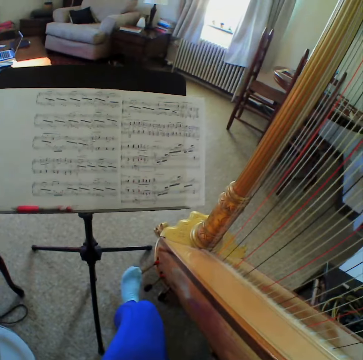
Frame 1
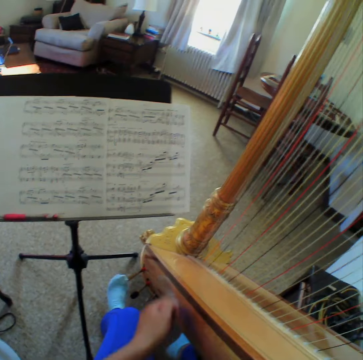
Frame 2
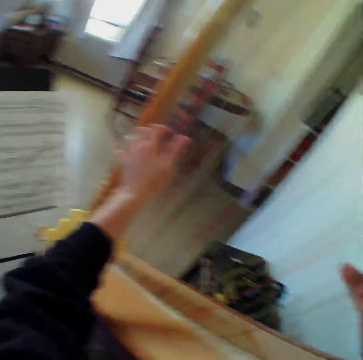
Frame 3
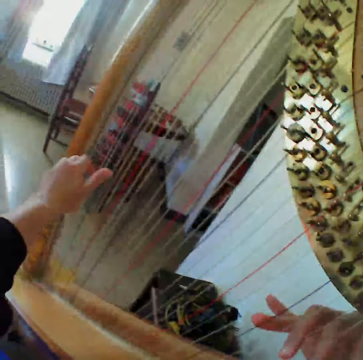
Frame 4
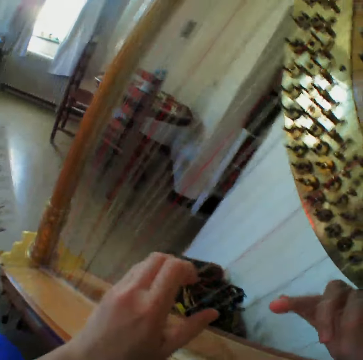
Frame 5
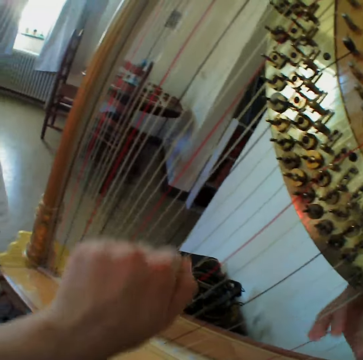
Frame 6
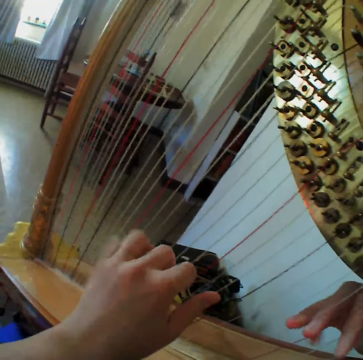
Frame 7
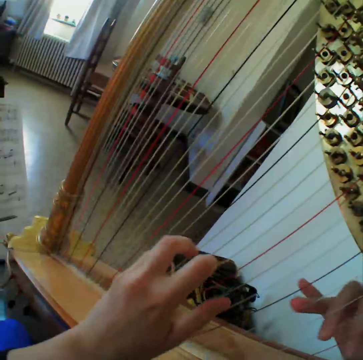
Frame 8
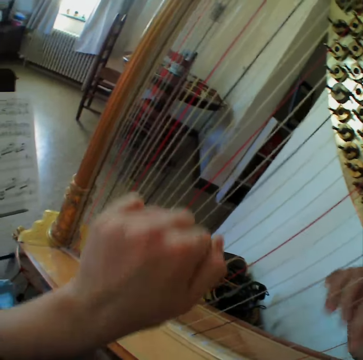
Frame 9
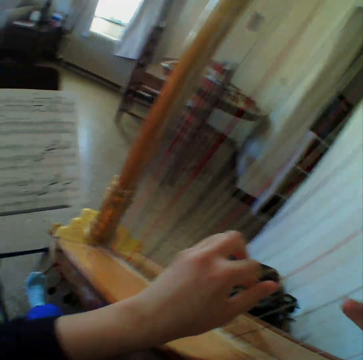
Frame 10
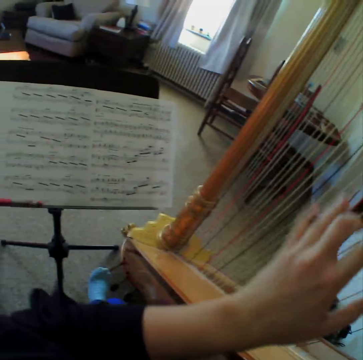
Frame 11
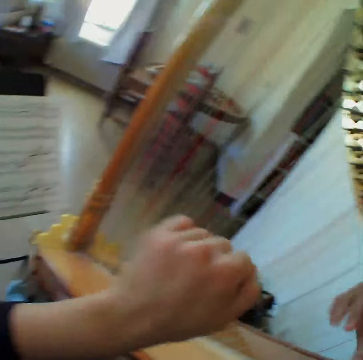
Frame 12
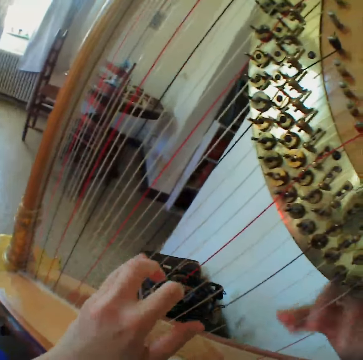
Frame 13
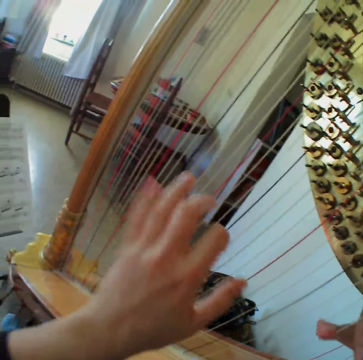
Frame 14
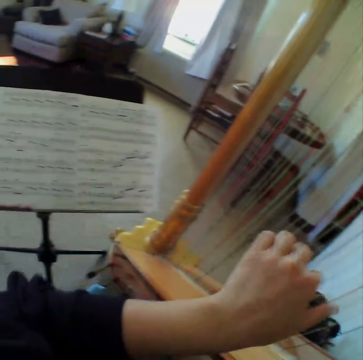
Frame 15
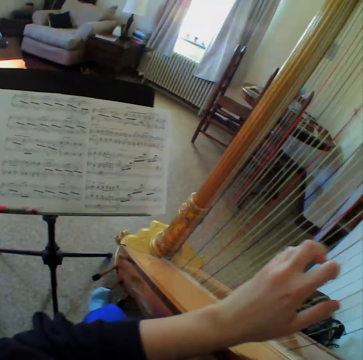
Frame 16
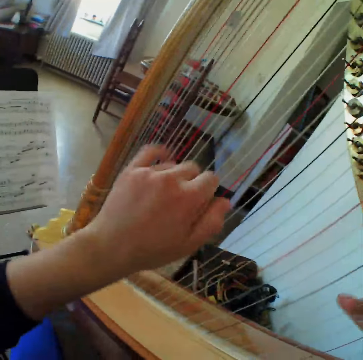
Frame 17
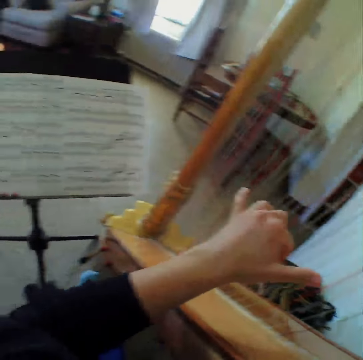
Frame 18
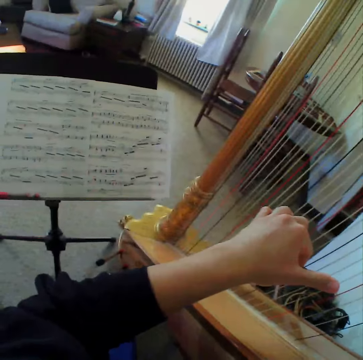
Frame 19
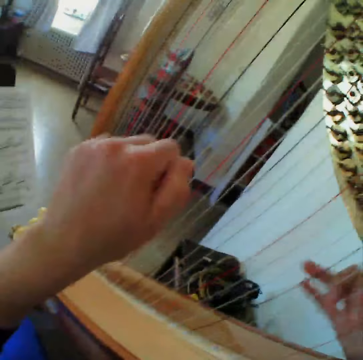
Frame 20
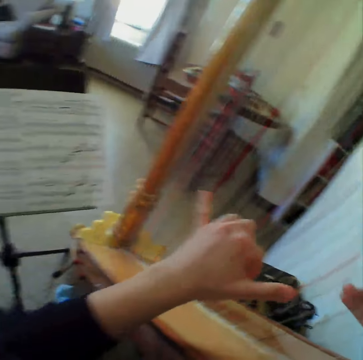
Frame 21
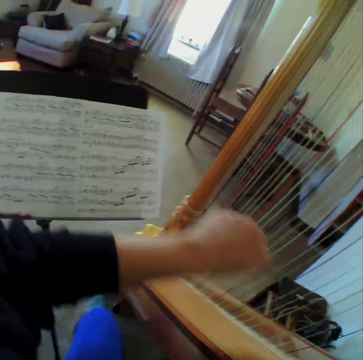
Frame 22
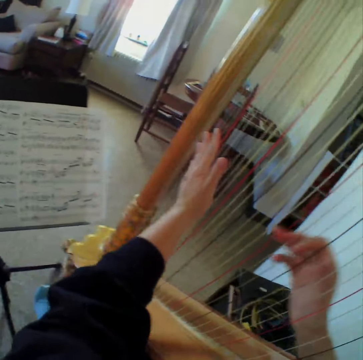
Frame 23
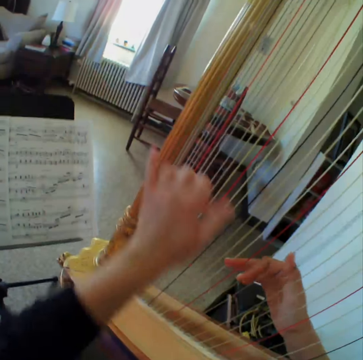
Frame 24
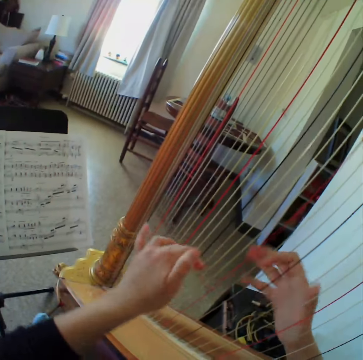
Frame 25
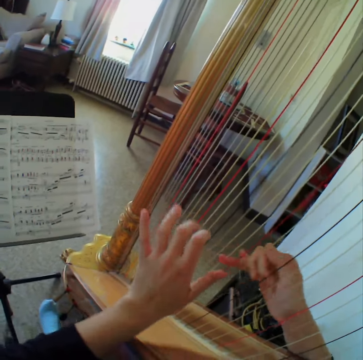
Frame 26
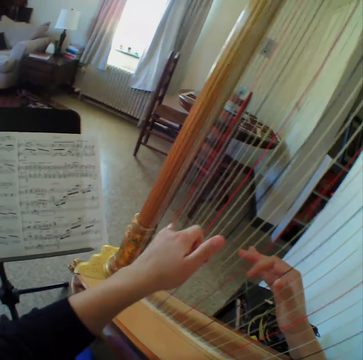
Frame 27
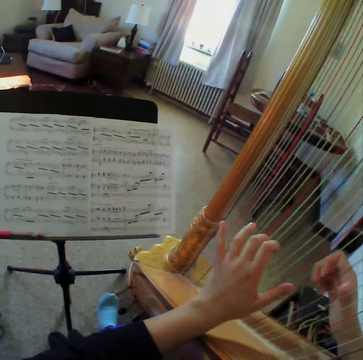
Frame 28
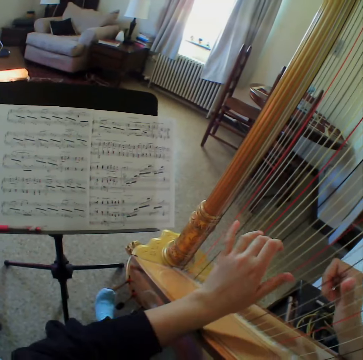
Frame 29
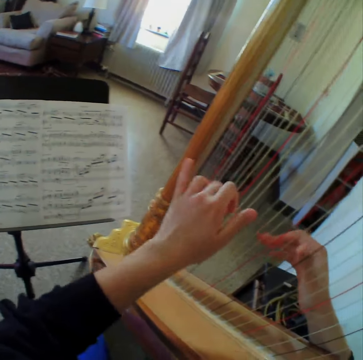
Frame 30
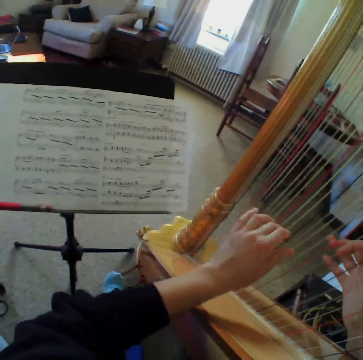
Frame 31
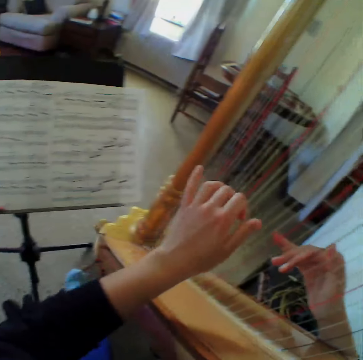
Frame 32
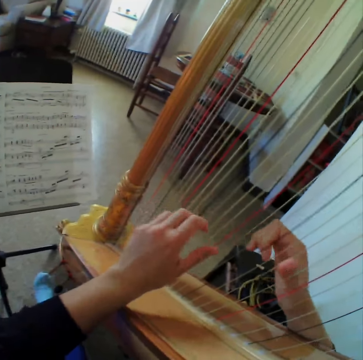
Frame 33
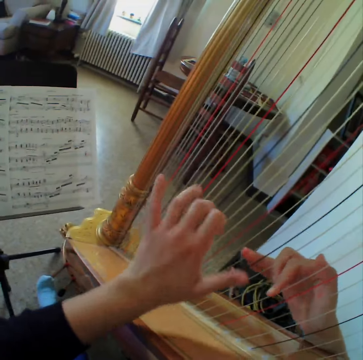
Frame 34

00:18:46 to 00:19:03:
The camera wearer plays the guitar. They read the music book. They play the guitar. They read the music book. They play the guitar. They read the music book.

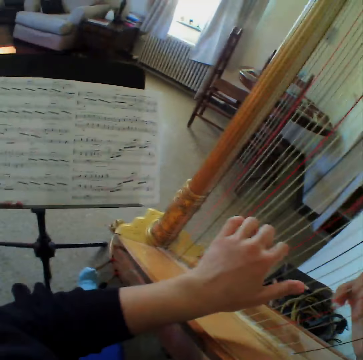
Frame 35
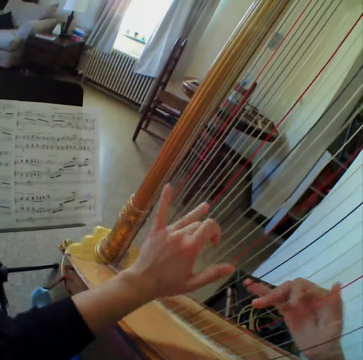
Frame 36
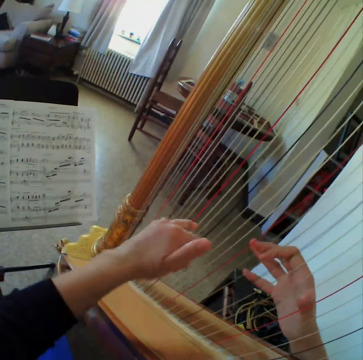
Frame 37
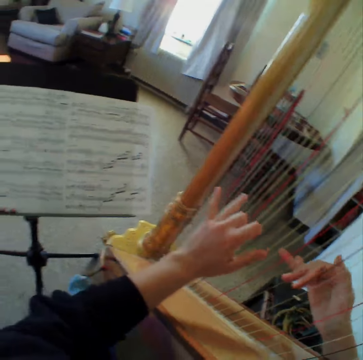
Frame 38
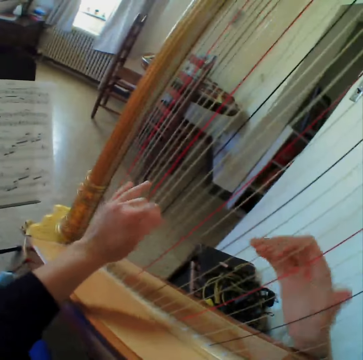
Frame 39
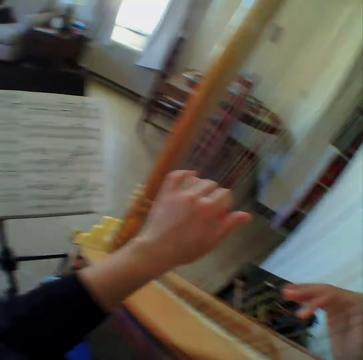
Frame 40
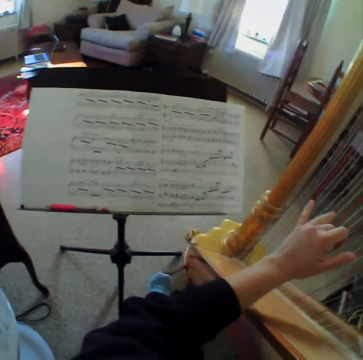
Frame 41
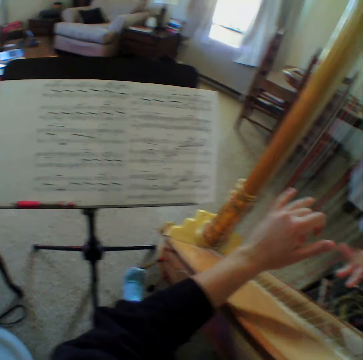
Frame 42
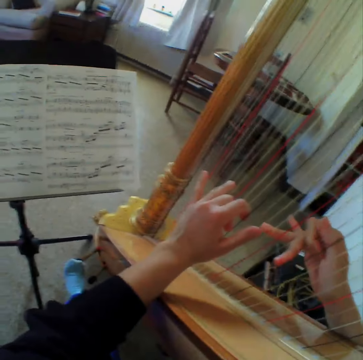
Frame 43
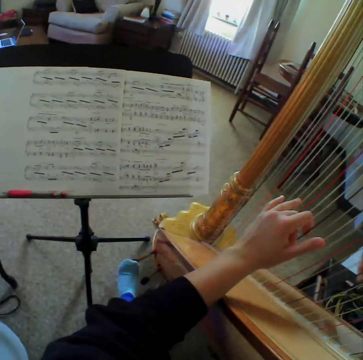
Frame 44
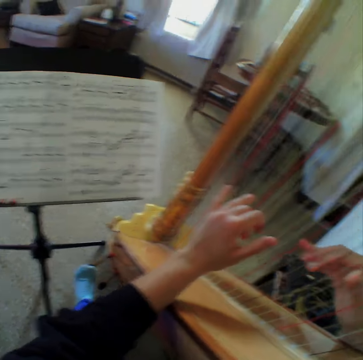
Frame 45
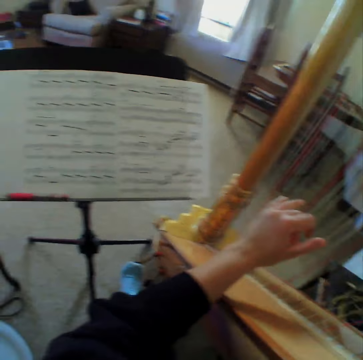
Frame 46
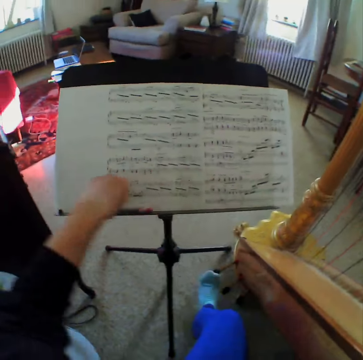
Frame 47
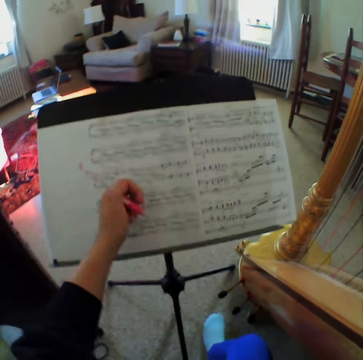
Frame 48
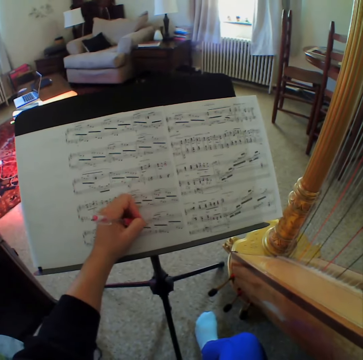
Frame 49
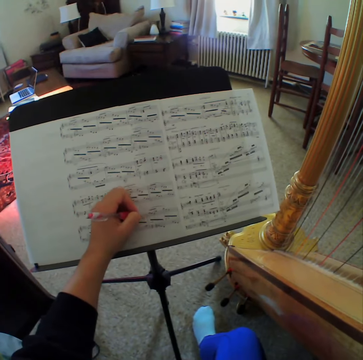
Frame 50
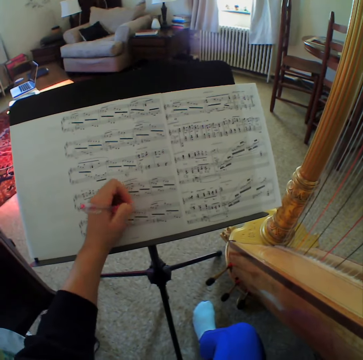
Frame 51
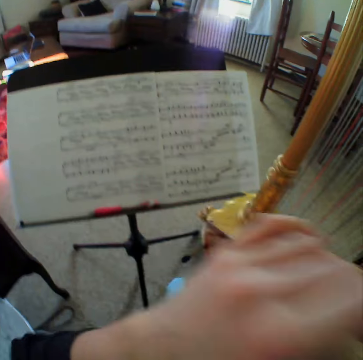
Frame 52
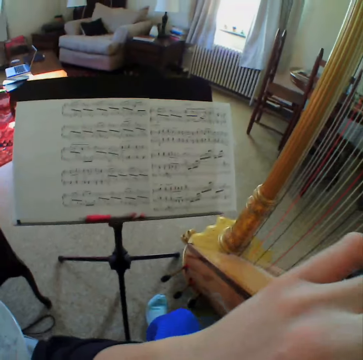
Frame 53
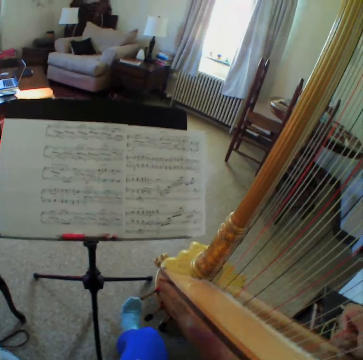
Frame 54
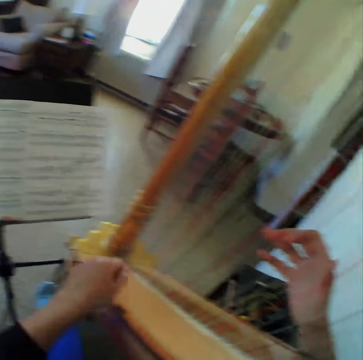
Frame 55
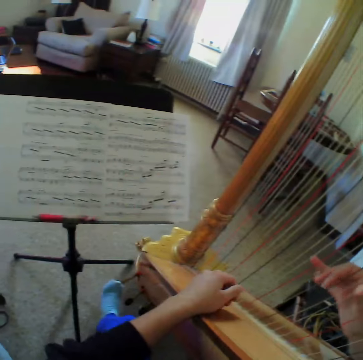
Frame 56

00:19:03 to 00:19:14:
The camera wearer plays the guitar. They read the music book. They play the guitar. They read the music book. They play the guitar. They take the pen from the bookstand. They write on the music book. They drop the pen back on the bookstand. They play the guitar.

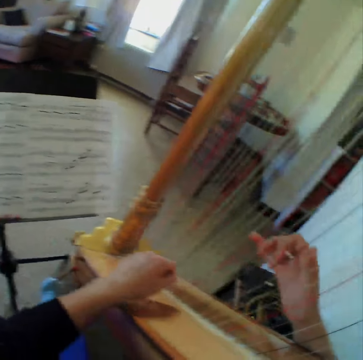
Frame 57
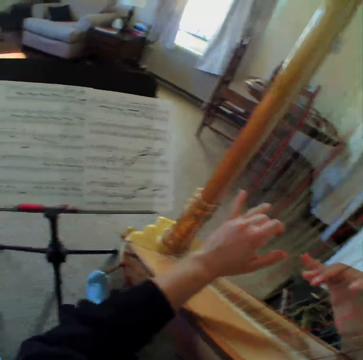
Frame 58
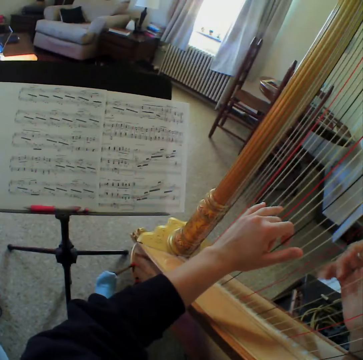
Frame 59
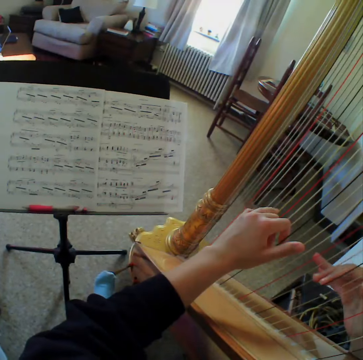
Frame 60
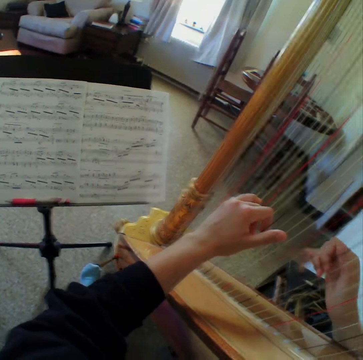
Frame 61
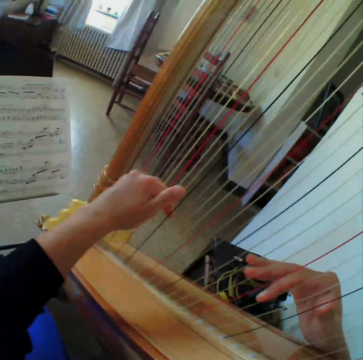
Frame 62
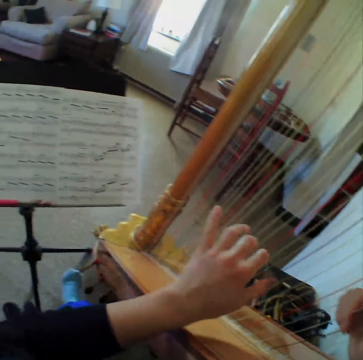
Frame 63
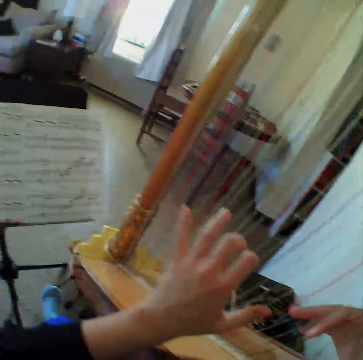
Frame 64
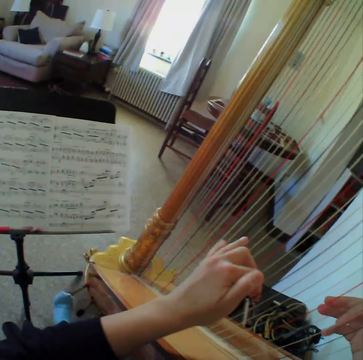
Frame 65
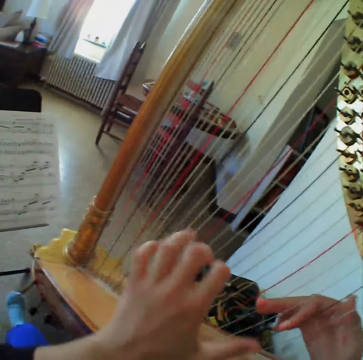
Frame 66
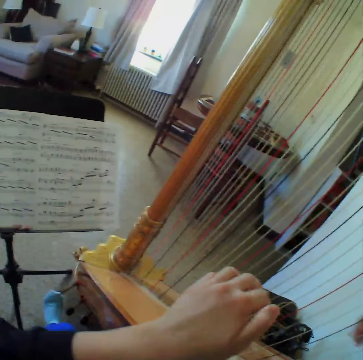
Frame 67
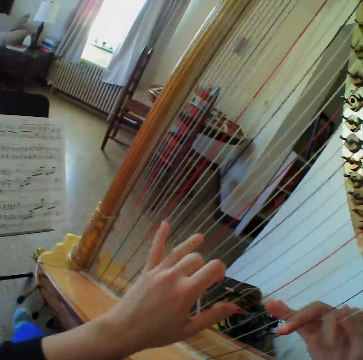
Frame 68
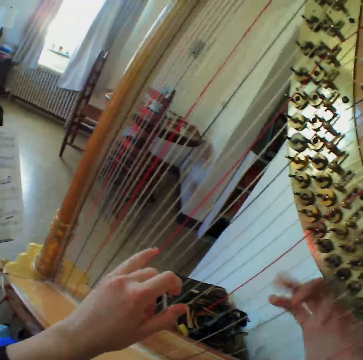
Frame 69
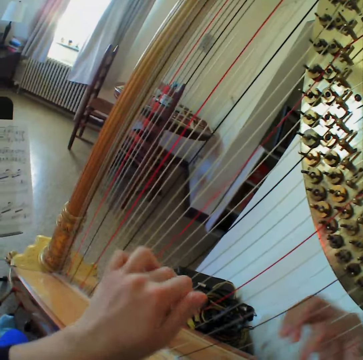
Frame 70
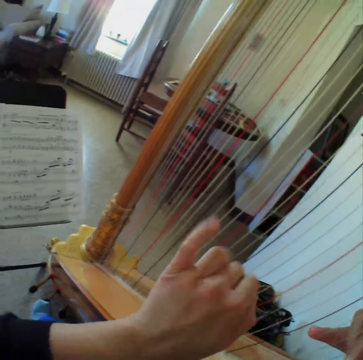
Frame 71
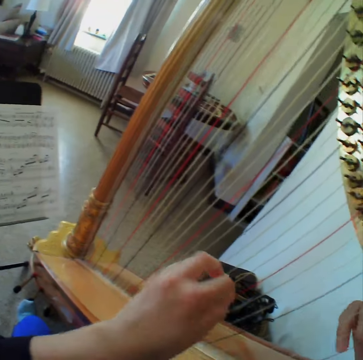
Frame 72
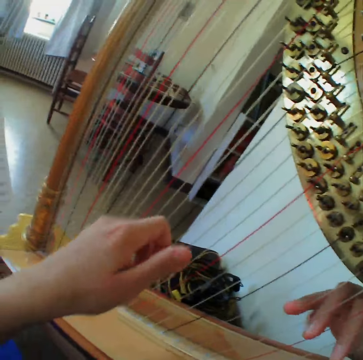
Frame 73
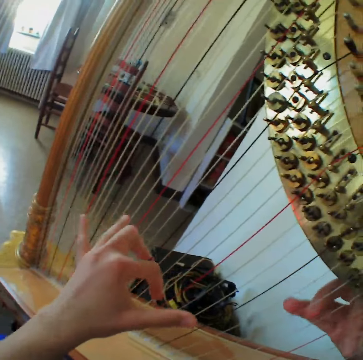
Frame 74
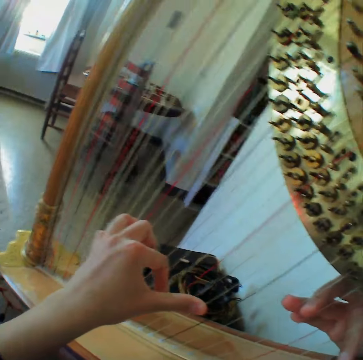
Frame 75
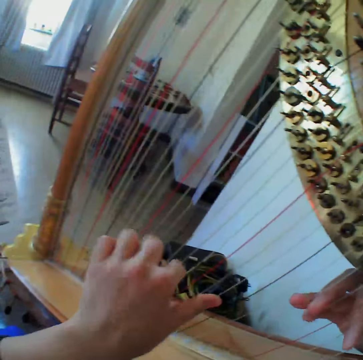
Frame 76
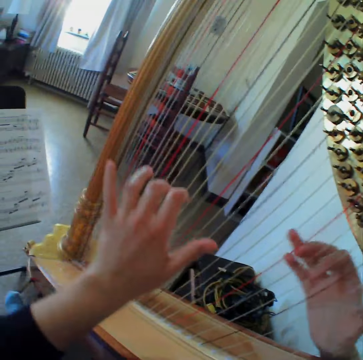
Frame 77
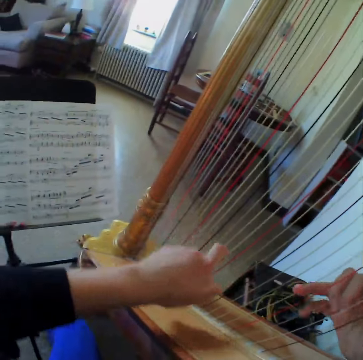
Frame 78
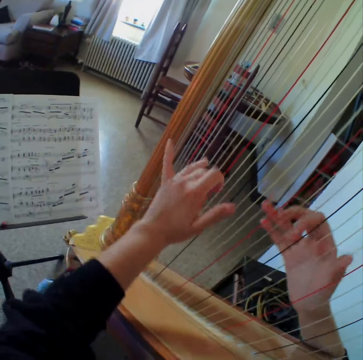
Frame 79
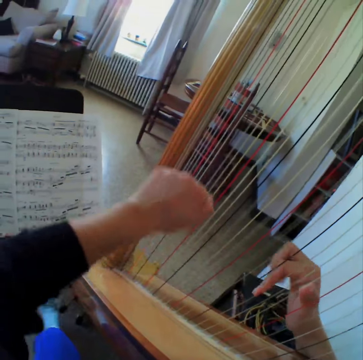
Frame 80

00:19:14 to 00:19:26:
The camera wearer plays the harp or guitar again. They read the music book.
